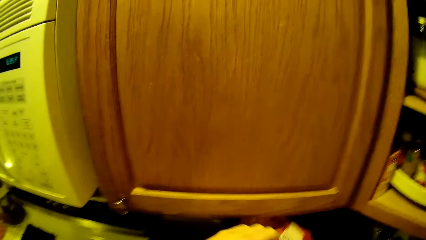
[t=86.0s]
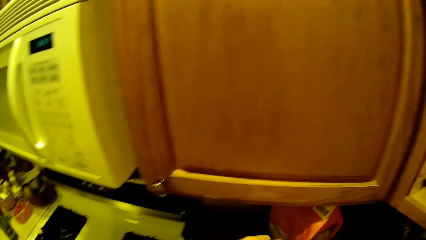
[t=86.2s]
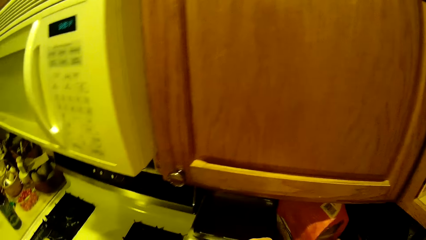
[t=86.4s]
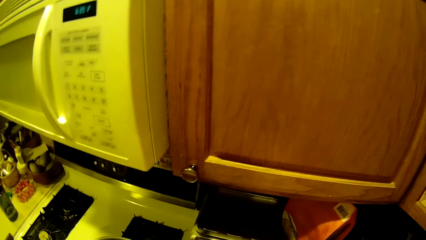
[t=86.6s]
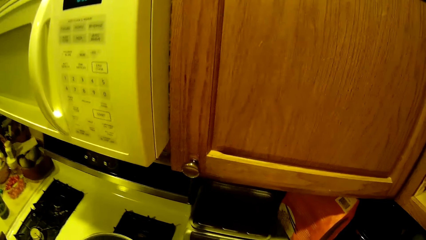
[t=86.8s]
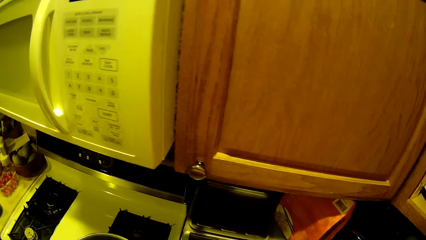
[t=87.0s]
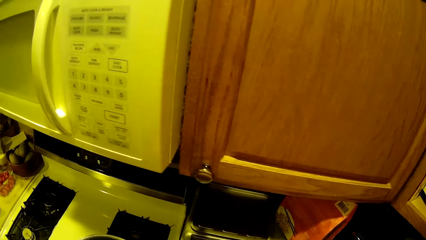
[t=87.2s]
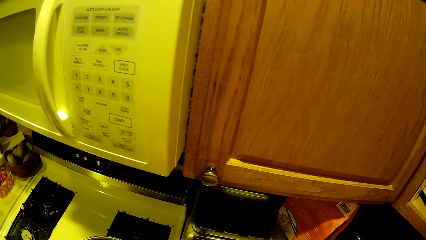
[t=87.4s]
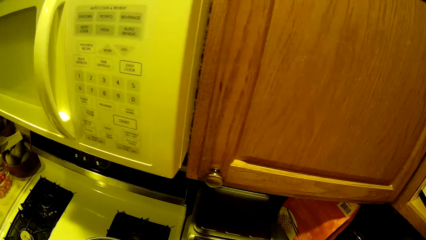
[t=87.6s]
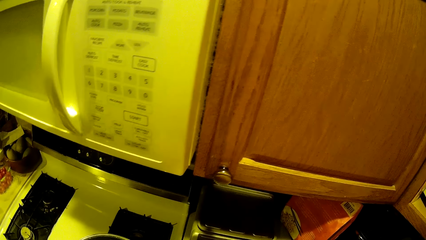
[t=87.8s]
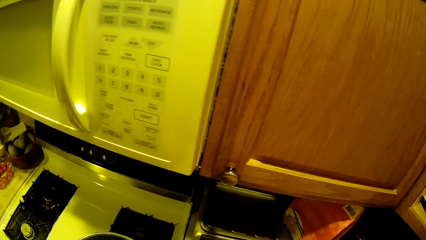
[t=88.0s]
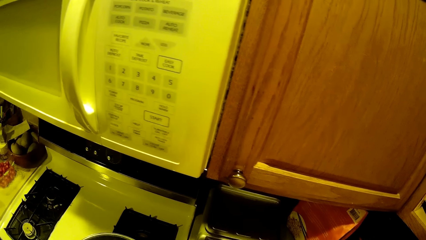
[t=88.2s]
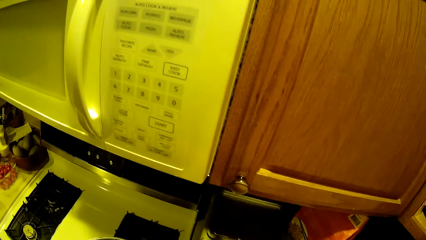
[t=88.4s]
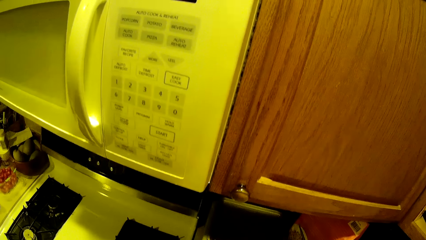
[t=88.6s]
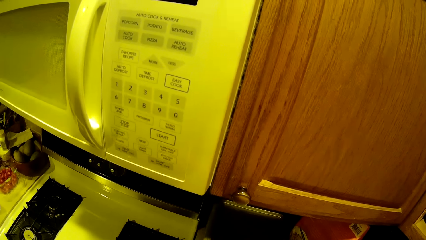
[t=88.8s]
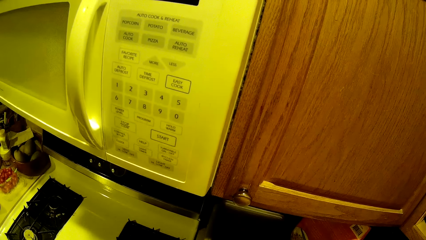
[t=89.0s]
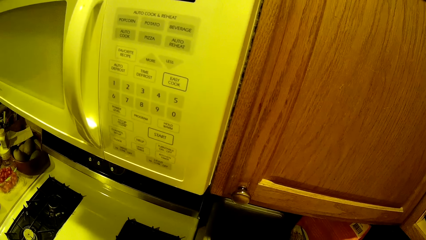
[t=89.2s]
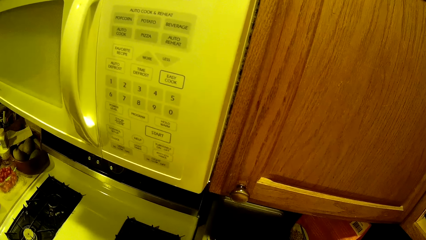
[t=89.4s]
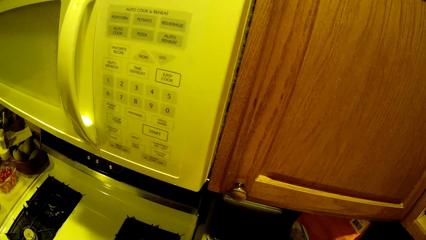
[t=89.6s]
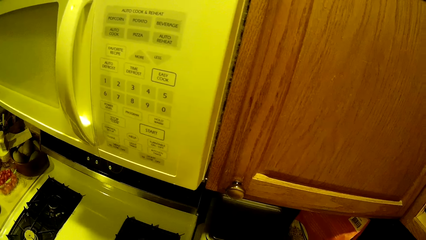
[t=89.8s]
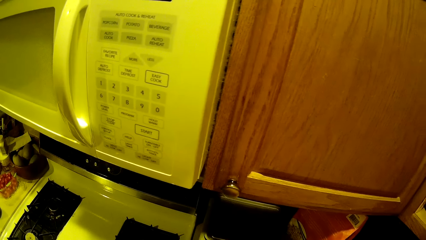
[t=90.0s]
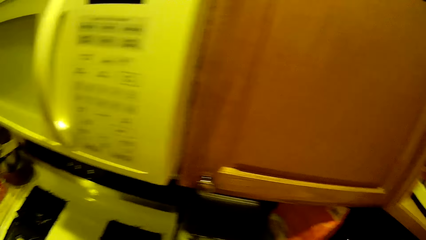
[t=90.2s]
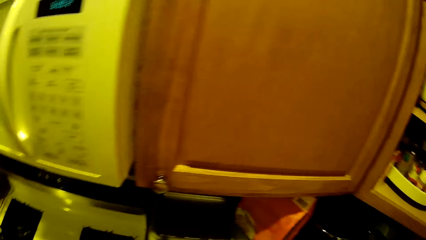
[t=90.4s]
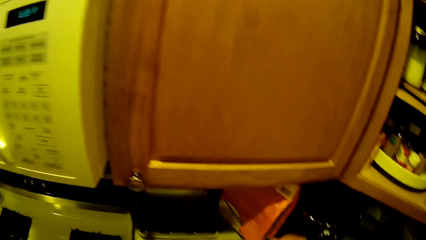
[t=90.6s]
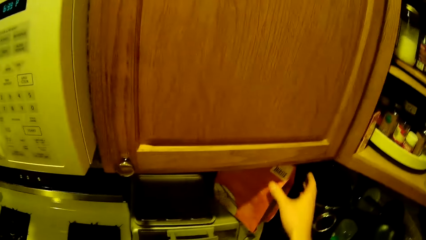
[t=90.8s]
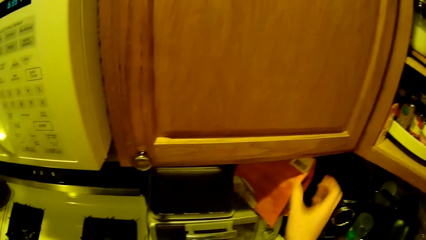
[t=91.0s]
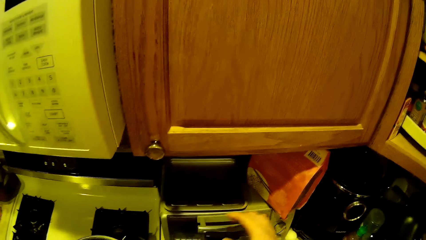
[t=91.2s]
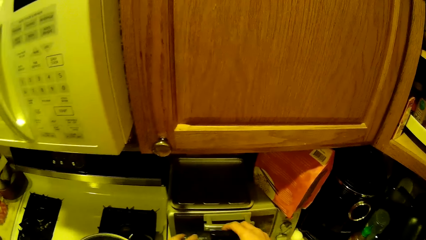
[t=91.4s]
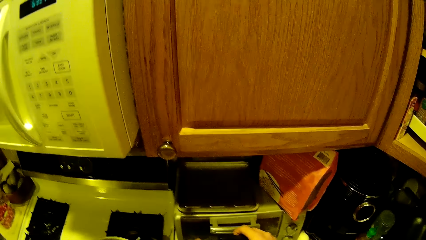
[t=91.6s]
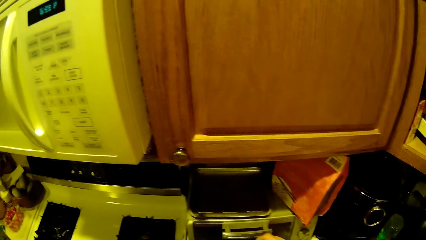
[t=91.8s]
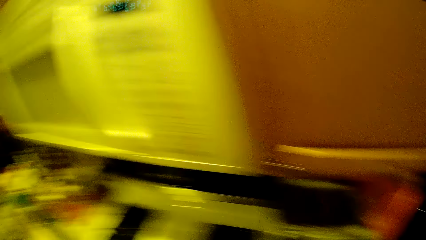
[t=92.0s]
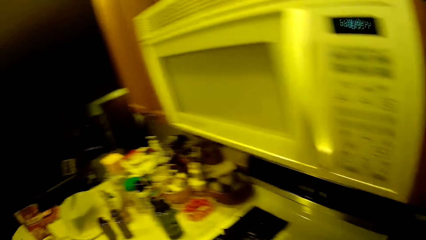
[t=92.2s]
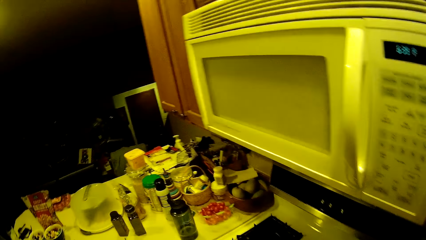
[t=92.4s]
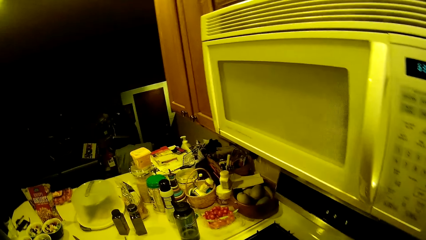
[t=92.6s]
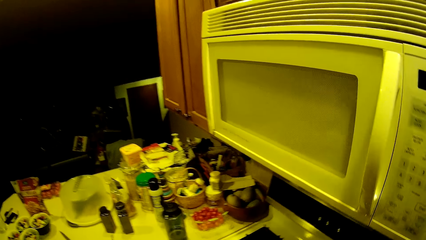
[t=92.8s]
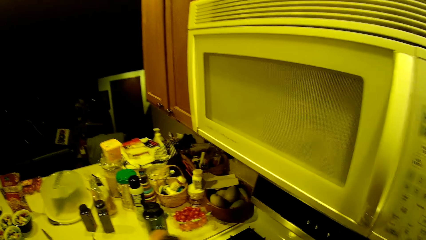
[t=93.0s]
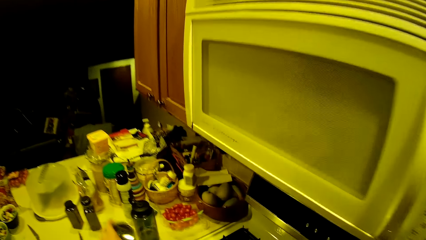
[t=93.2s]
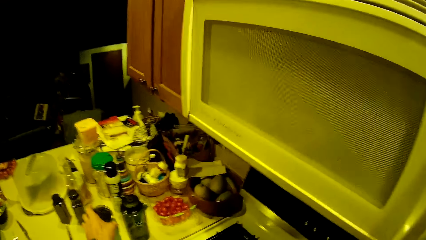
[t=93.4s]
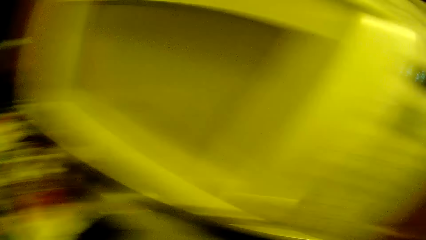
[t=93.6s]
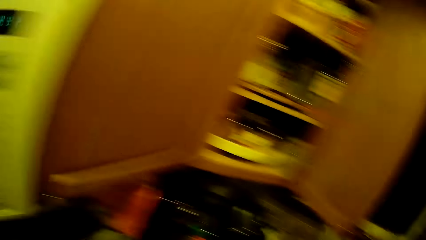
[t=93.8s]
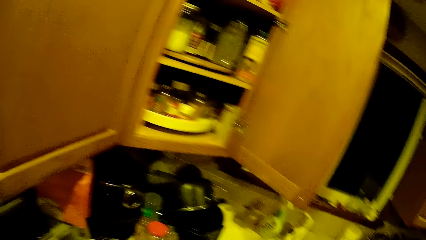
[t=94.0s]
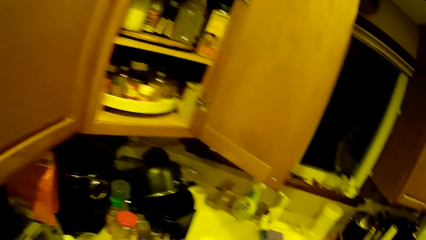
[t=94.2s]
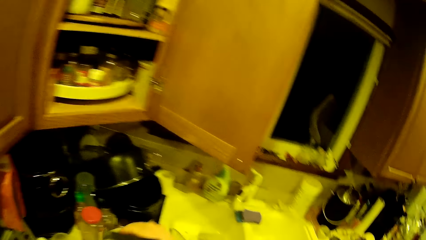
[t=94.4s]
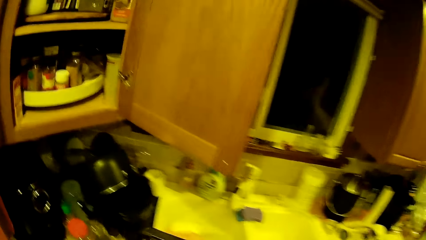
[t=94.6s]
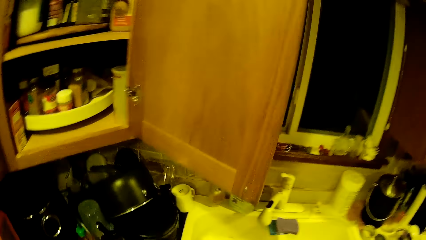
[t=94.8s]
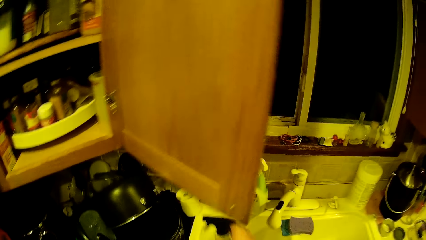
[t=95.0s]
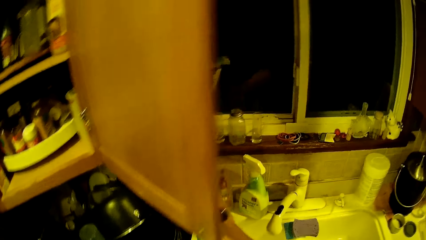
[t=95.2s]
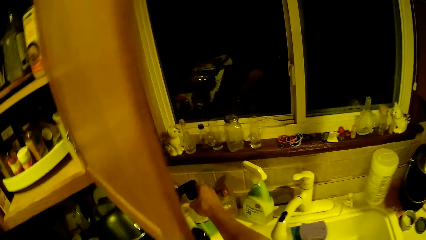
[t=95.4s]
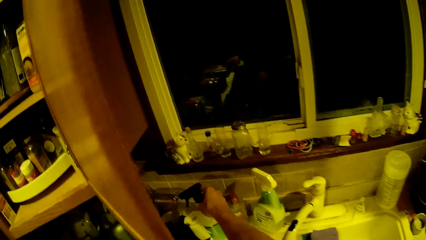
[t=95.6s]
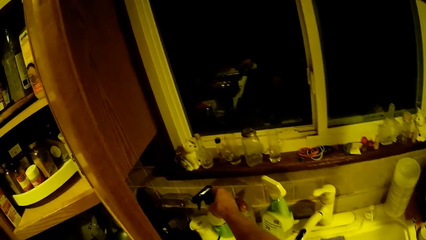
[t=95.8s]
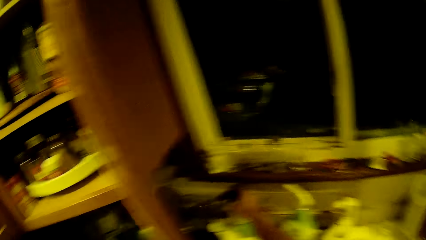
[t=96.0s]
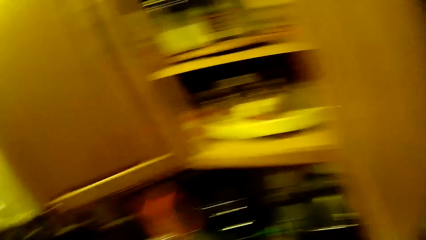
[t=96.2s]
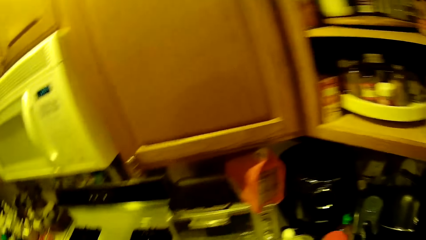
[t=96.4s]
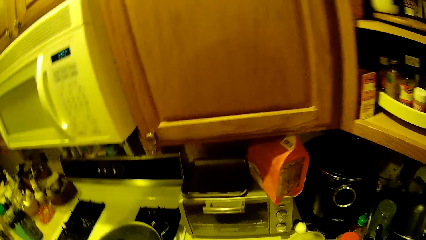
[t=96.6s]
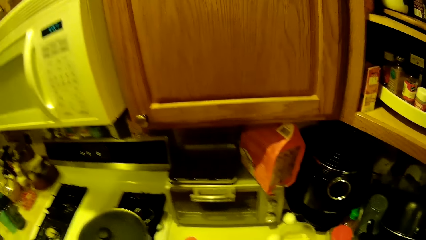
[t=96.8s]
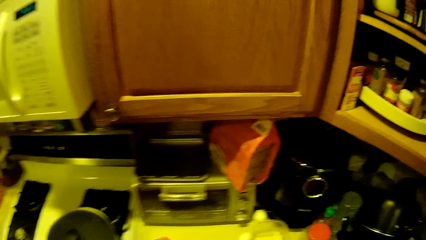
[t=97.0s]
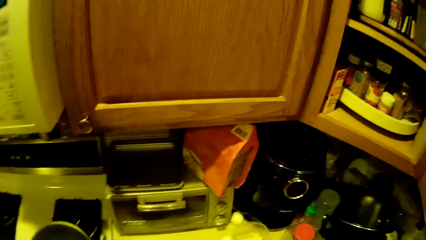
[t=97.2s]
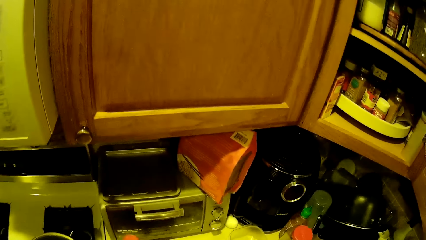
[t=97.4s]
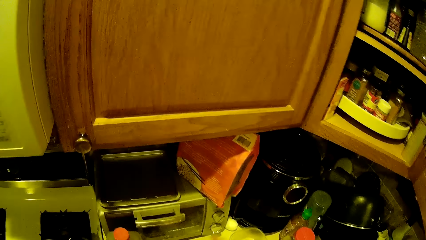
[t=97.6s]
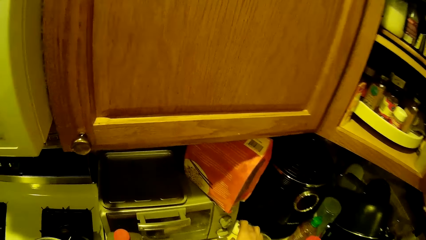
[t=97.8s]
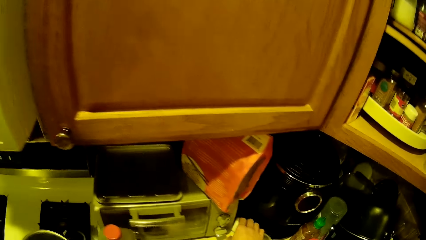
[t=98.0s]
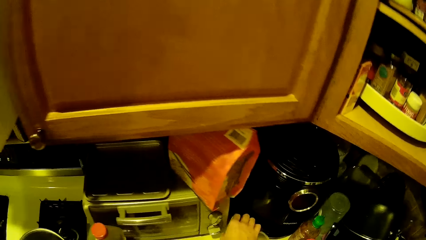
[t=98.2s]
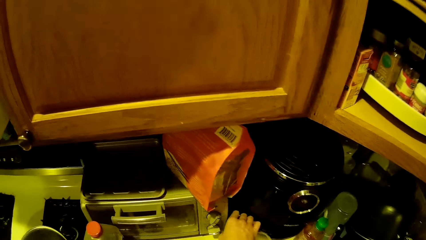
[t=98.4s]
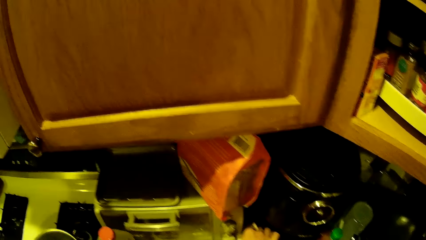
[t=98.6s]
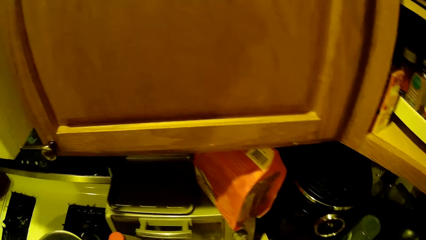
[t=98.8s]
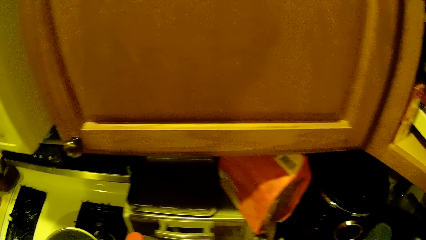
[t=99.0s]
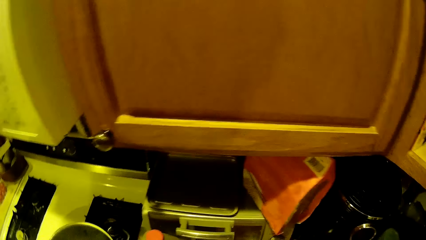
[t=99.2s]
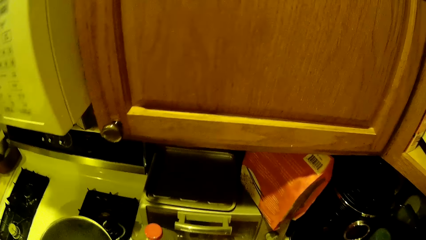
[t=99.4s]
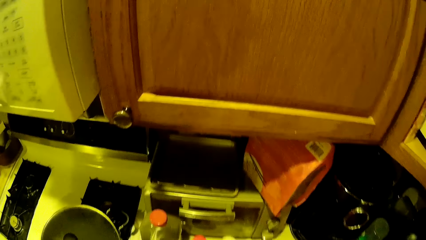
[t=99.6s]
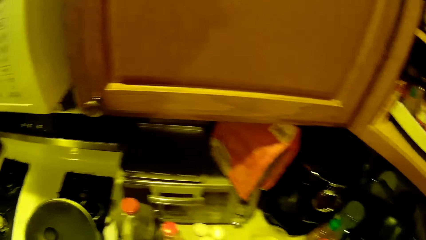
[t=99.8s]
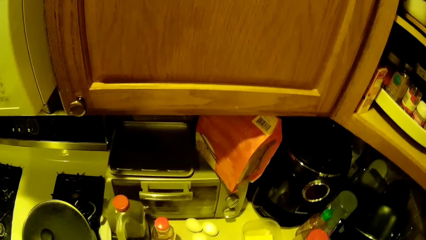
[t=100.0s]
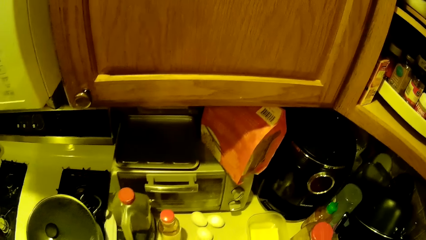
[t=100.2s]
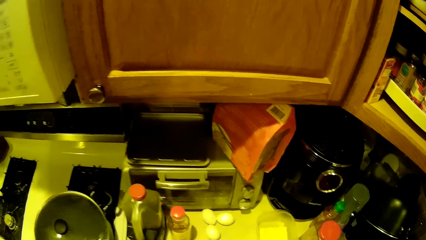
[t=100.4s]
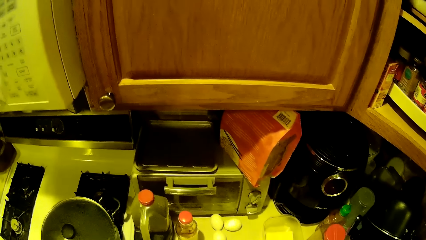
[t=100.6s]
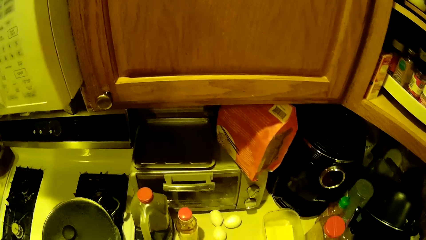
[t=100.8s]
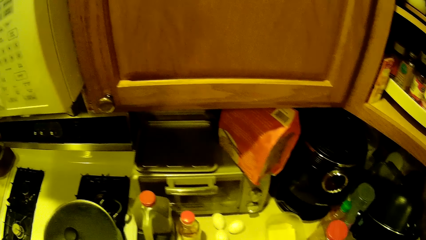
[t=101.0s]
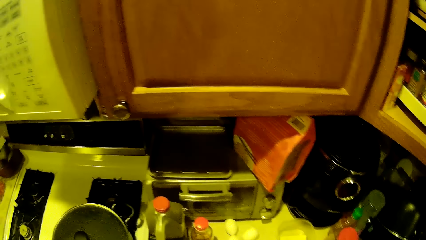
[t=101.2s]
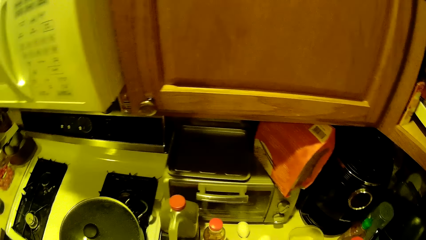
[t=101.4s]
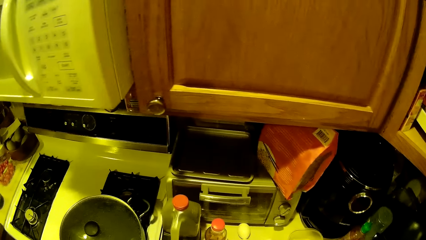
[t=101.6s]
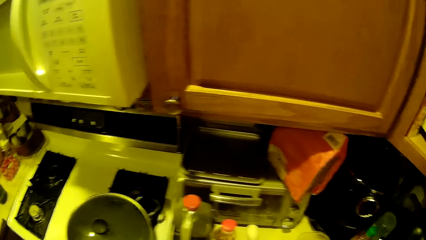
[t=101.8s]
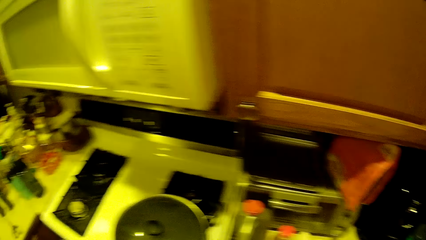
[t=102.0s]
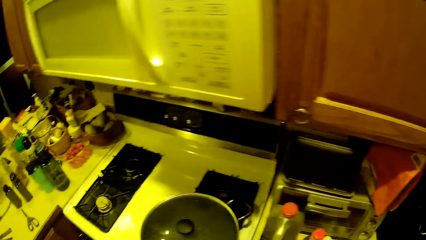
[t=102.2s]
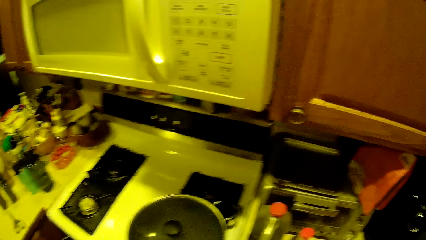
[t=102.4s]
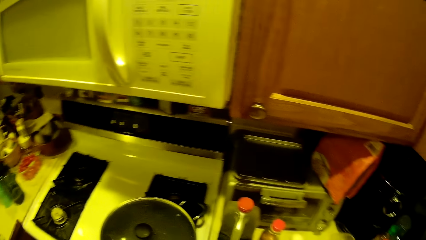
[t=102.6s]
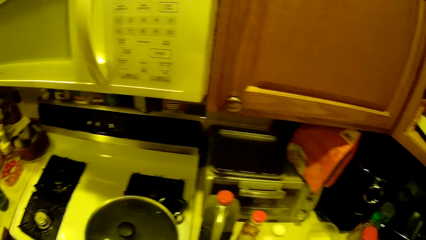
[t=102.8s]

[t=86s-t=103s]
The camera wearer drops the bag of wheat on the microwave with his left hand. He walks around the kitchen. He picks up a bottle of liquid soap from the kitchen worktop with his right hand. He places the bottle of liquid soap on the kitchen worktop with his right hand. He walks around the kitchen. He picks an egg from the kitchen worktop with his right hand.
